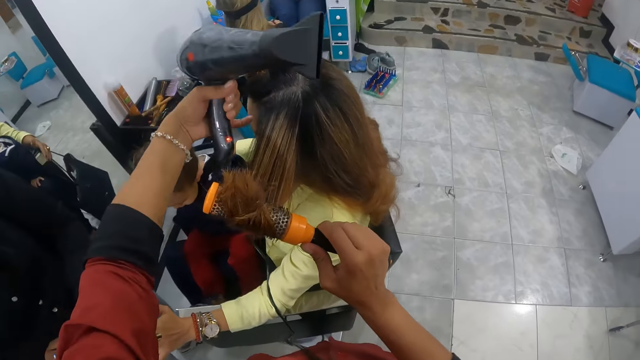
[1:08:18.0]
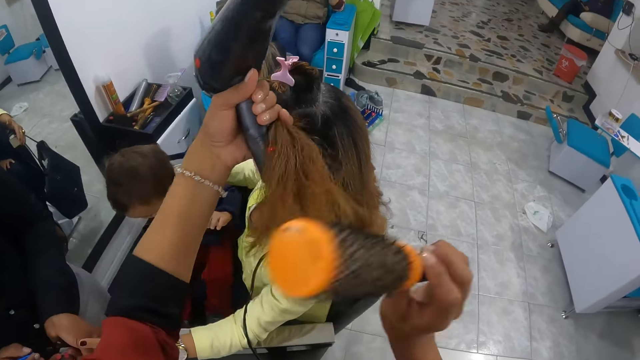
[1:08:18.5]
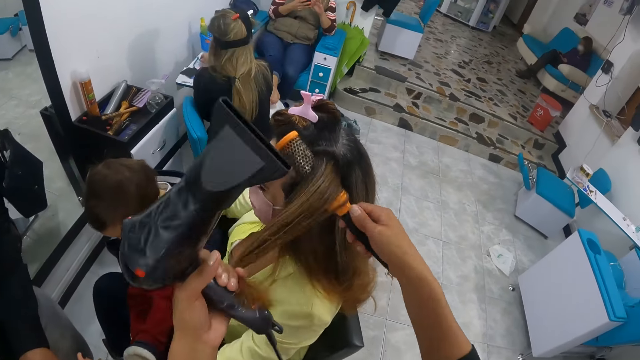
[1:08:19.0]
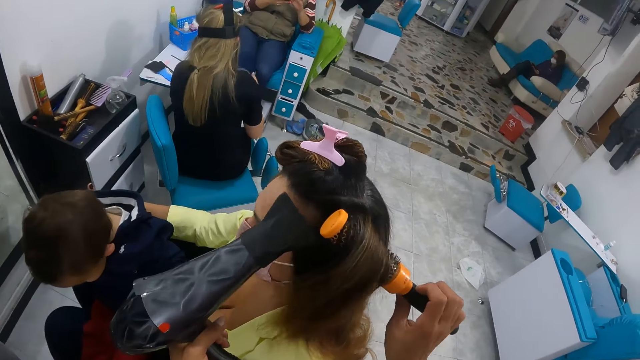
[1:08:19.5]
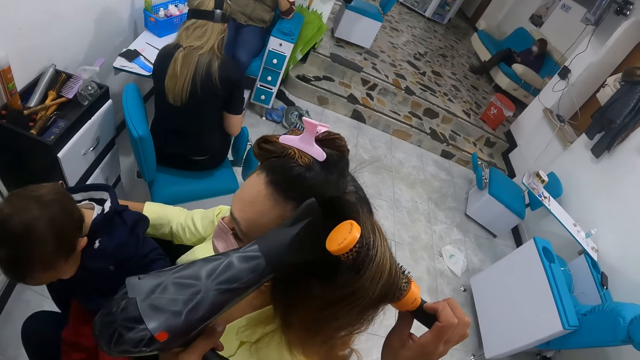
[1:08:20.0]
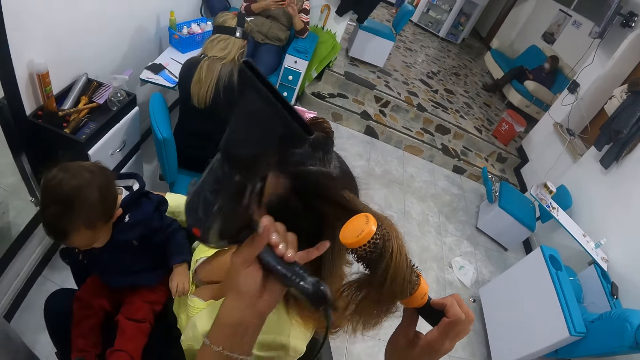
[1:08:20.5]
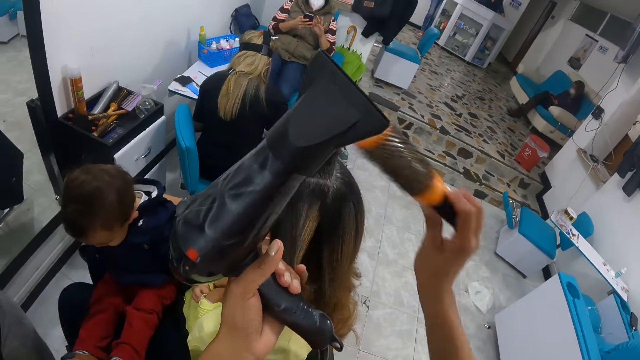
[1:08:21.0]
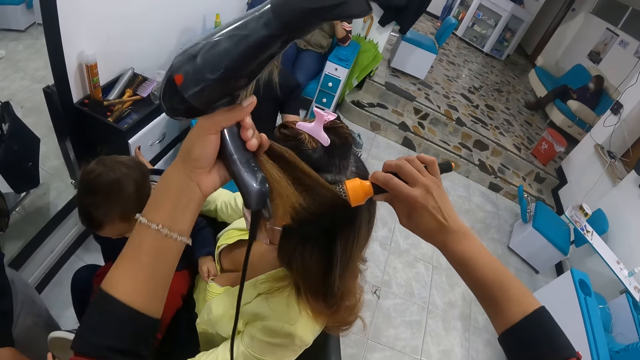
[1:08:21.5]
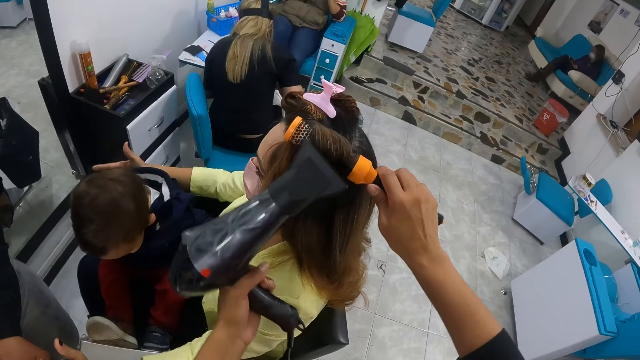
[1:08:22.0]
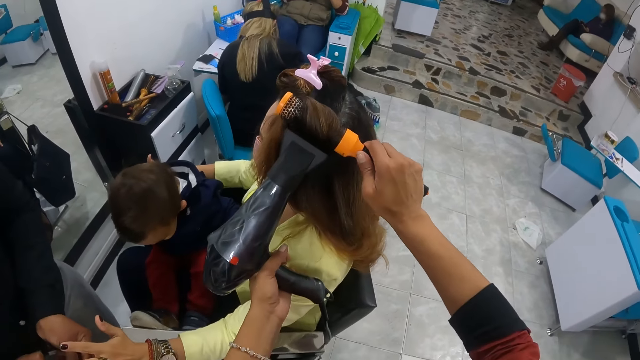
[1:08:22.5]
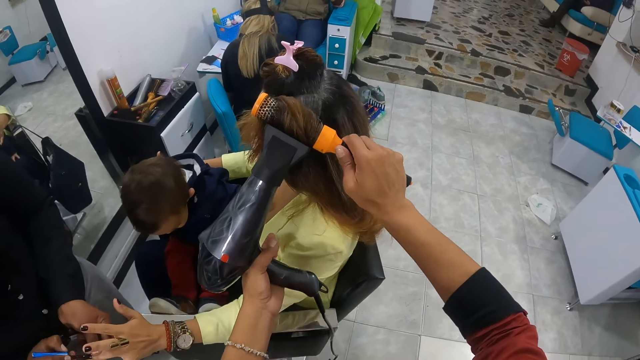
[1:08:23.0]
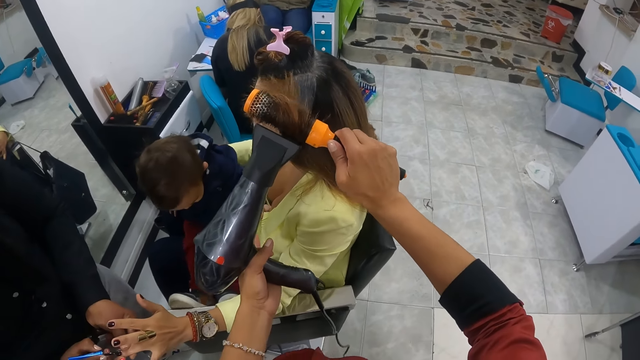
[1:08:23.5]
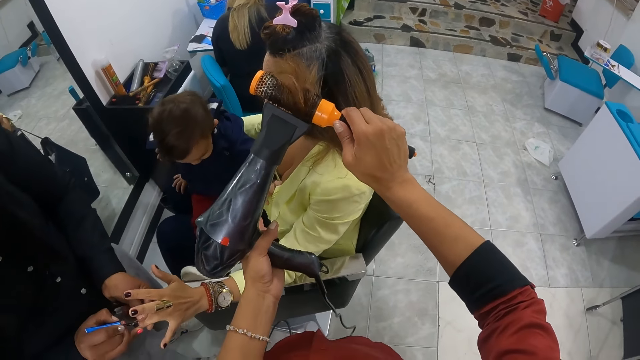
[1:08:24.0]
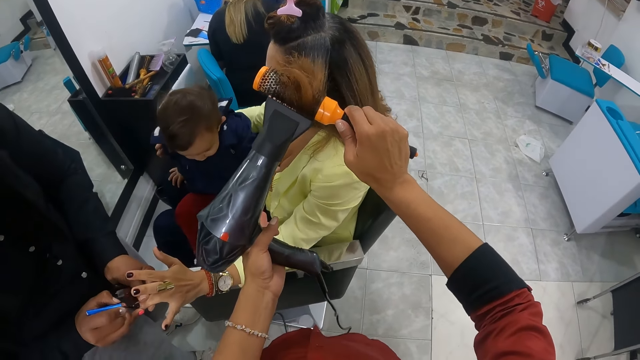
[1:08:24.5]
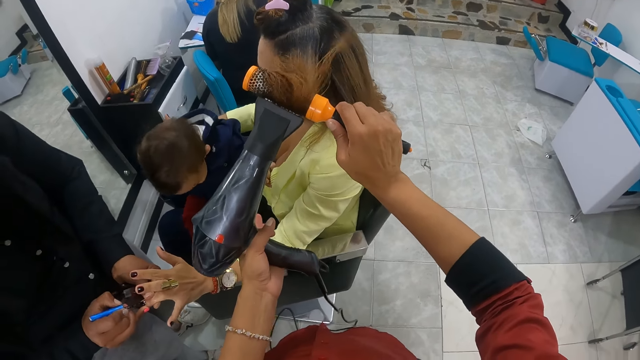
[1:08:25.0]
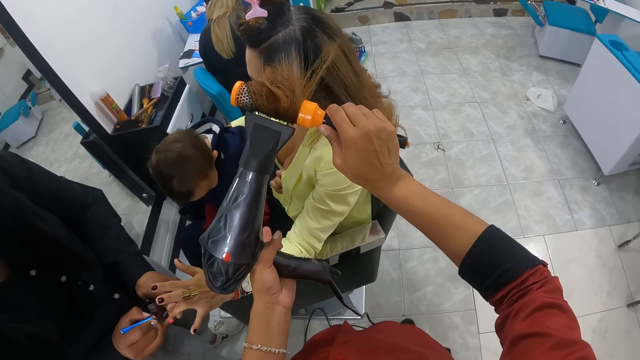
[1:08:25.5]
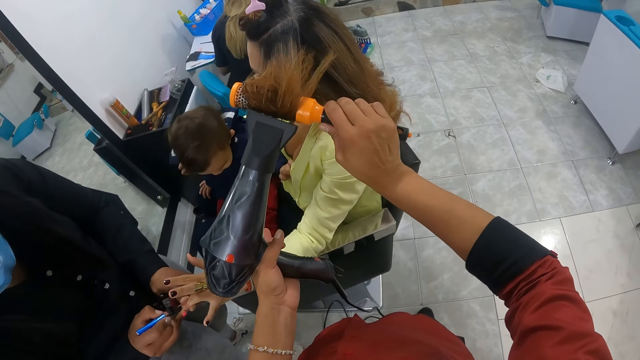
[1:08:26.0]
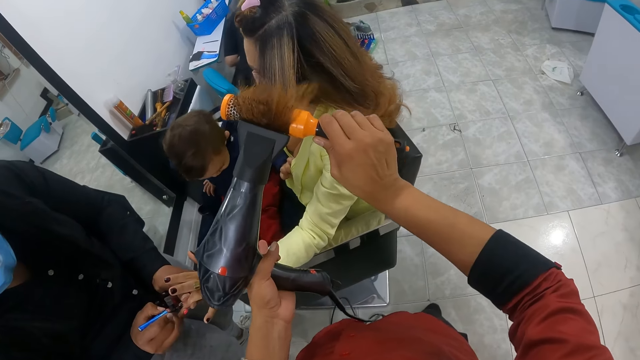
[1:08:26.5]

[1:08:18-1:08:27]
The camera wearer holds a woman's hair with her left hand. She removes the hair straightener brush from the woman's hair with her right hand. She places the hair brush straightener in her right hand on the woman's hair with her left hand. She drops the woman's hair in her left hand. She straightens the woman's hair with the hair brush straightener in her right hand. She dries the woman with the hair dryer in her left hand. She holds the woman's hair with her left hand. She removes the hair straightener brush from the woman's hair with her right hand. She places the hair brush straightener in her right hand on the woman's hair with her left hand. She rolls the woman's hair on the hair brush straightener in her right hand with her left hand. She dries the woman with the hair dryer in her left hand. She straightens the woman's hair with the hair brush straightener in her right hand. Another woman paints the first woman's left finger with the nail polish brush in her right hand.

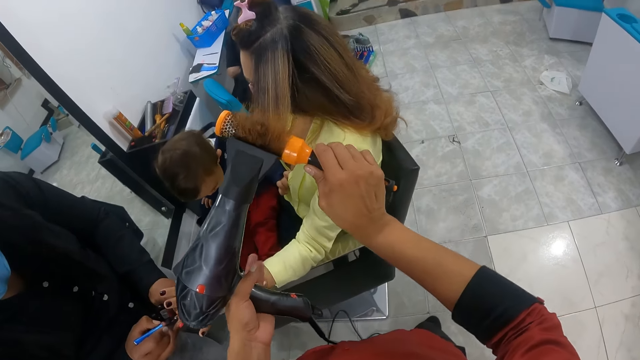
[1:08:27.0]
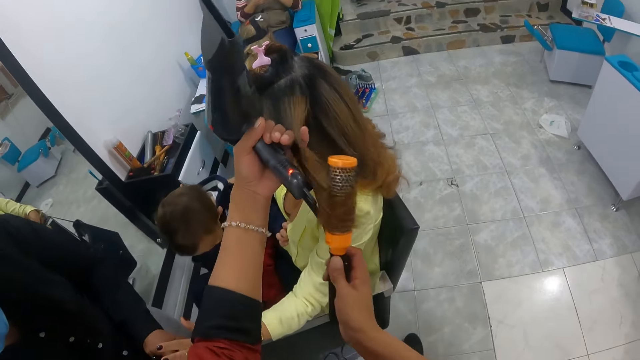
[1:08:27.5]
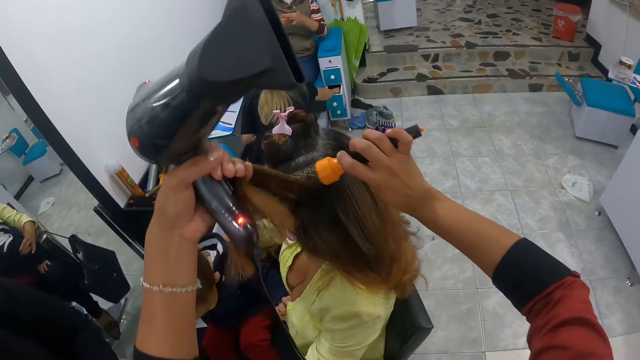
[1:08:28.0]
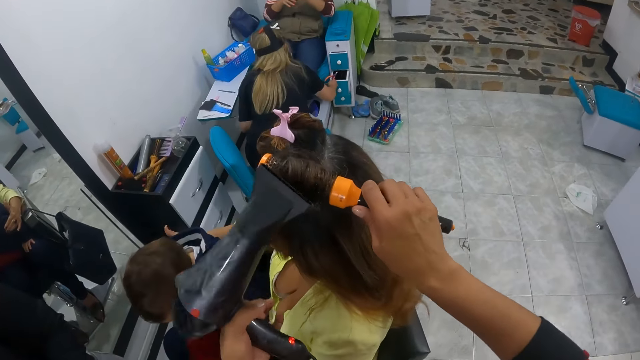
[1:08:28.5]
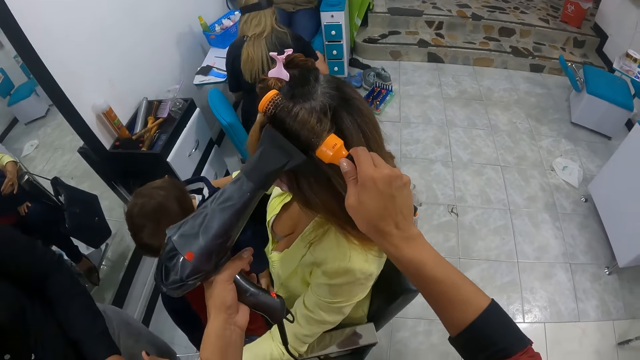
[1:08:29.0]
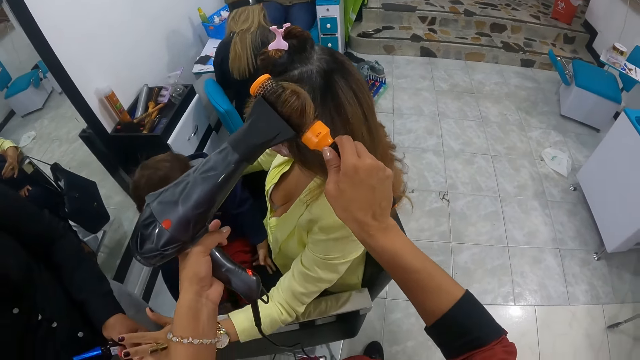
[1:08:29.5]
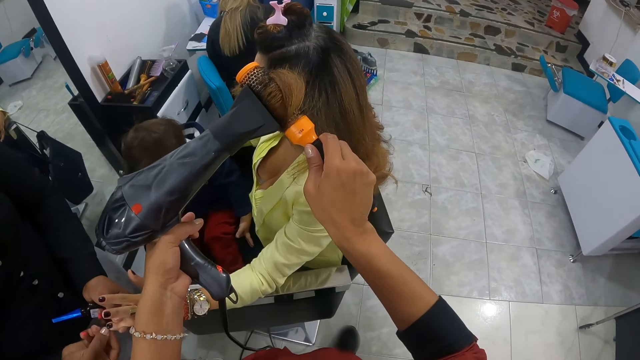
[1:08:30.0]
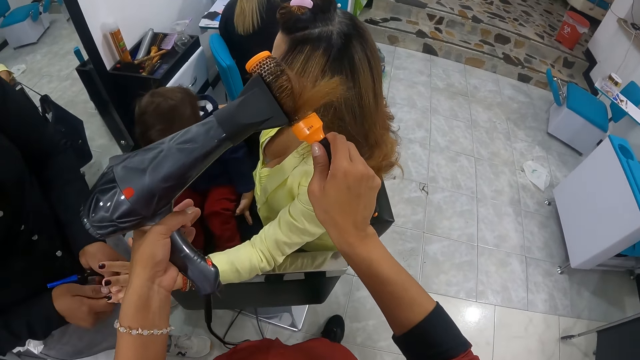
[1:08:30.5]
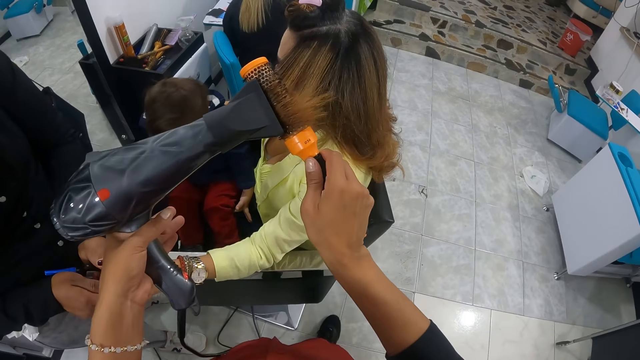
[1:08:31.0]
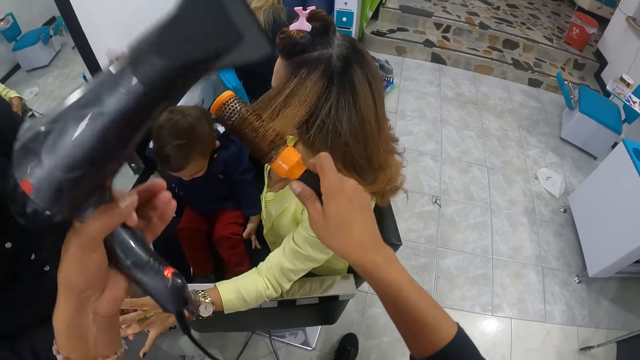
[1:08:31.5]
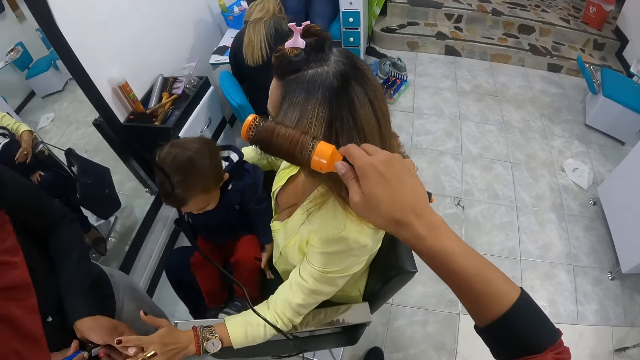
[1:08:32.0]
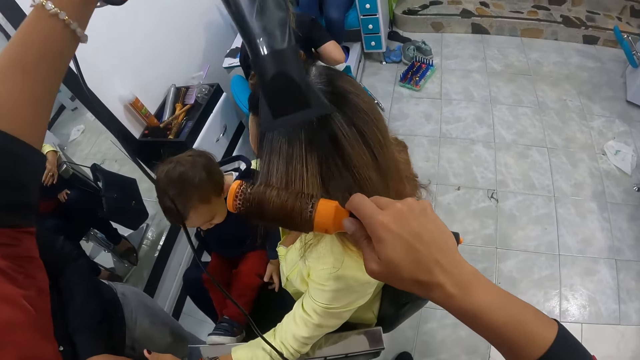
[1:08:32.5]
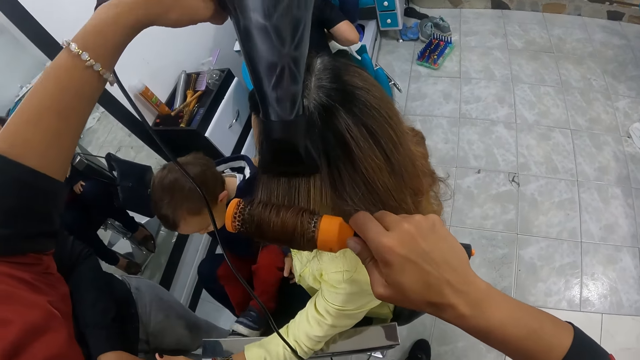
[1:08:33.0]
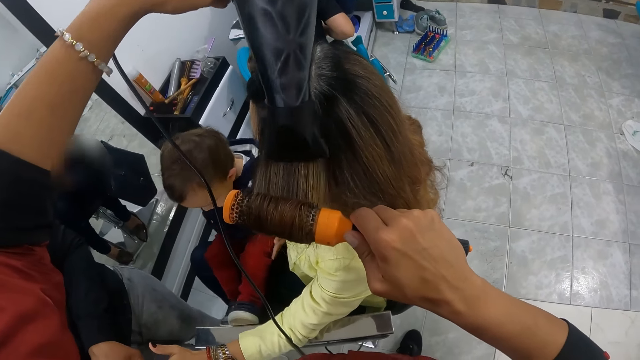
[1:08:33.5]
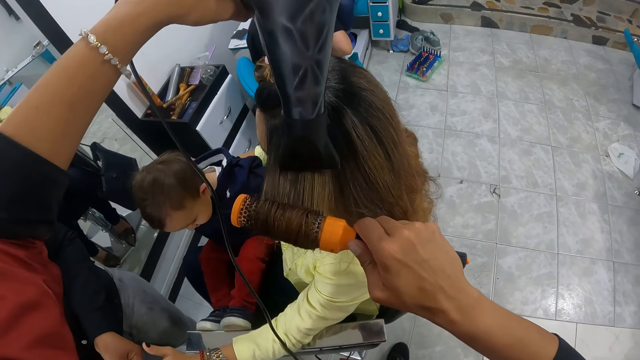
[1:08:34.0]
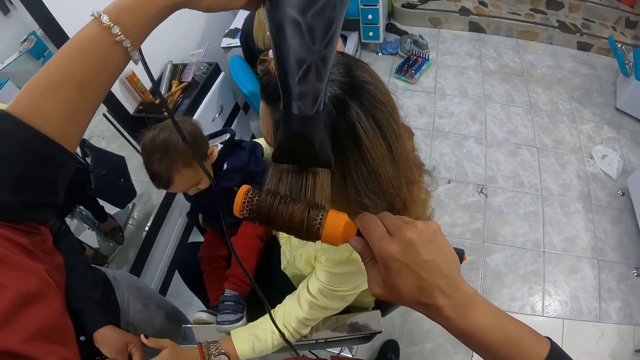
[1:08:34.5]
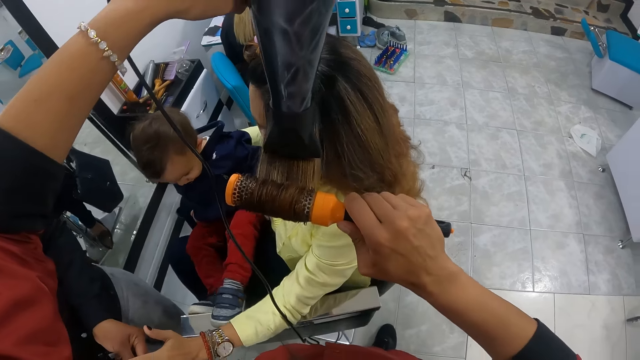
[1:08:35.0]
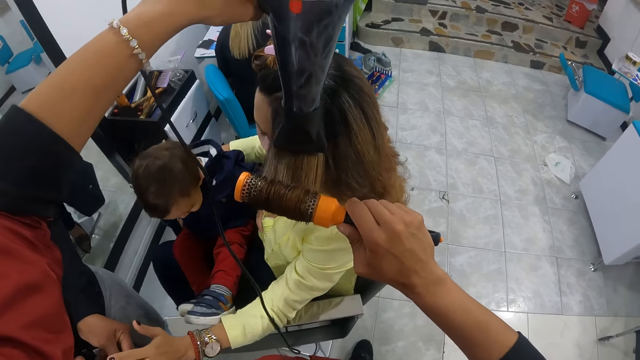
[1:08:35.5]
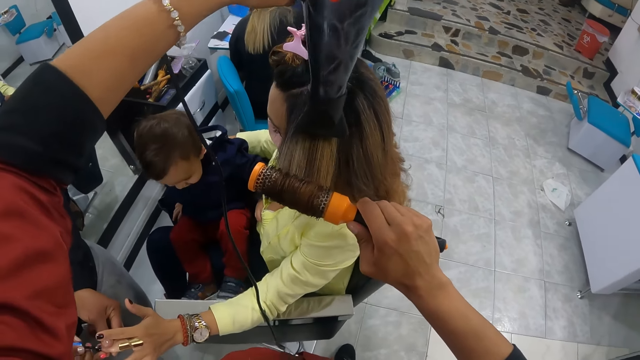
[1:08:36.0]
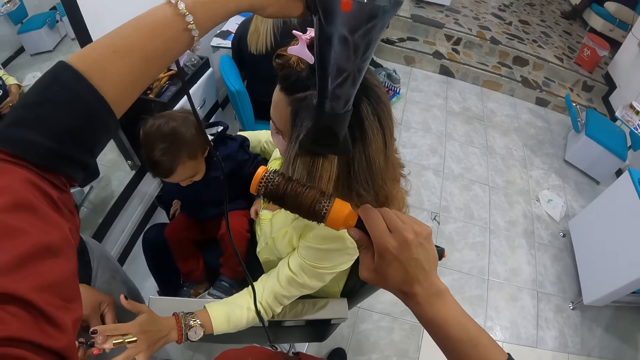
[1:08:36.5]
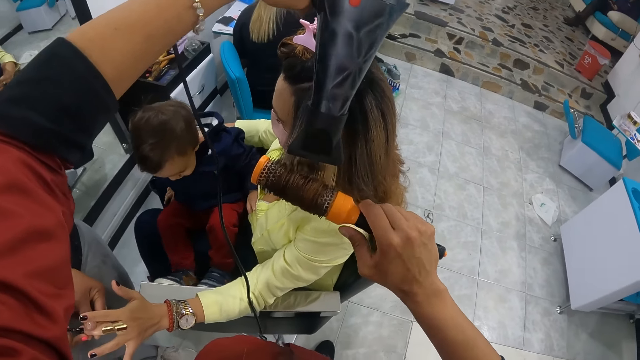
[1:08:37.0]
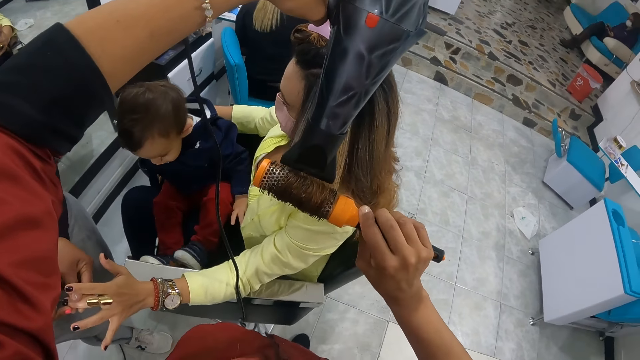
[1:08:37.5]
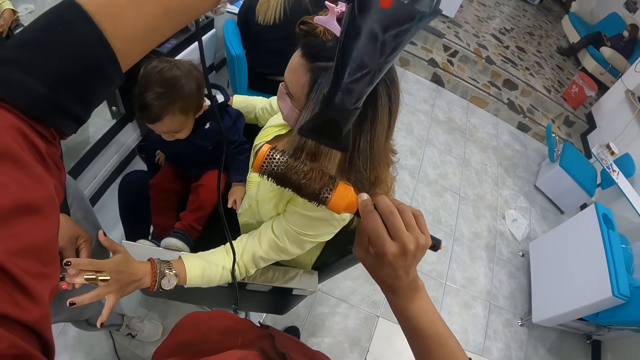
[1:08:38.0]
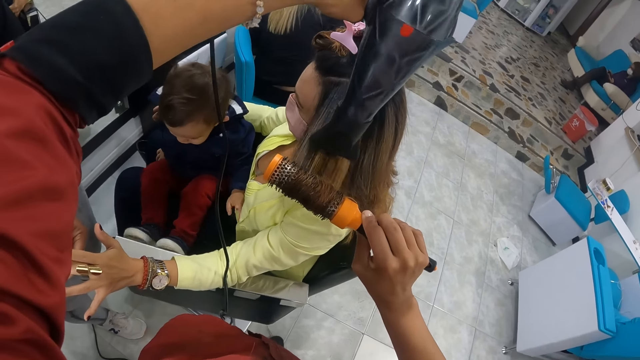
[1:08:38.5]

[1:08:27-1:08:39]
The camera wearer holds a woman's hair with her left hand. She removes the hair straightener brush from the woman's hair with her right hand. She places the hair brush straightener in her right hand on the woman's hair with her left hand. She rolls the woman's hair on the hair brush straightener in her right hand with her left hand. She dries the woman with the hair dryer in her left hand. She straightens the woman's hair with the hair brush straightener in her right hand. Another woman cleans the first woman's left finger with her right hand. The camera wearer rolls the first woman's hair with the hair brush straightener in her right hand. She dries the first woman with the hair dryer in her left hand. The other woman paints the first woman's left finger with the nail polish brush in her right hand.
